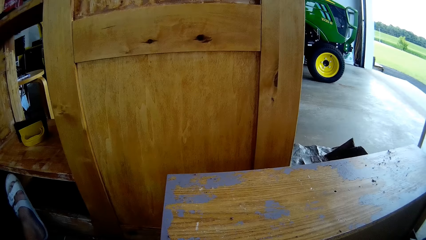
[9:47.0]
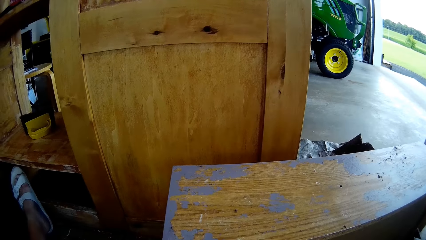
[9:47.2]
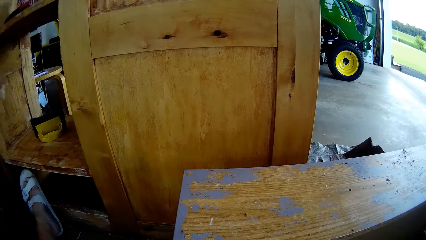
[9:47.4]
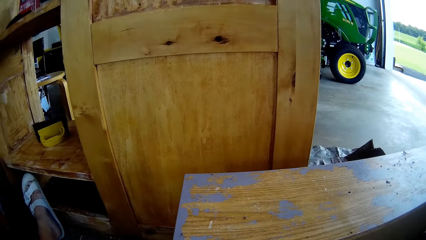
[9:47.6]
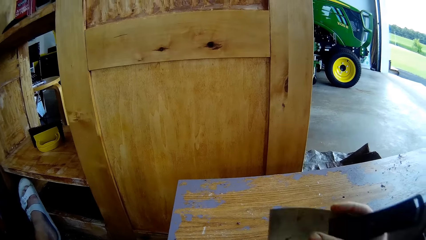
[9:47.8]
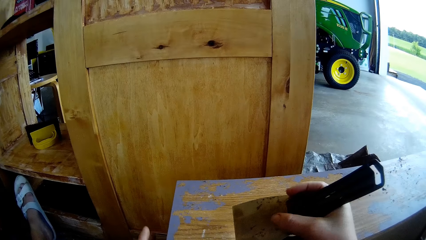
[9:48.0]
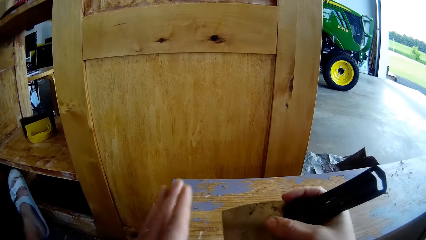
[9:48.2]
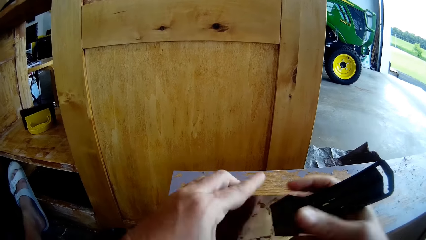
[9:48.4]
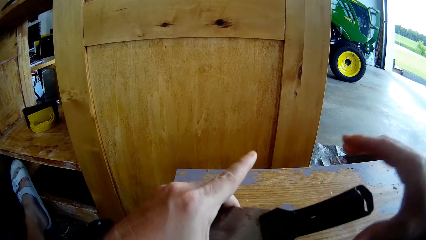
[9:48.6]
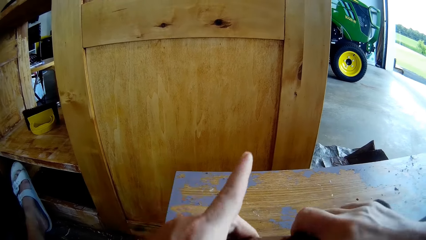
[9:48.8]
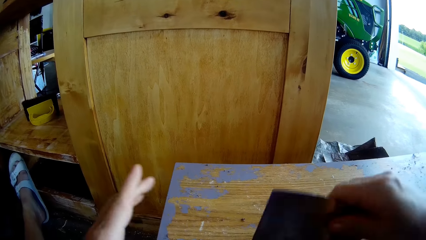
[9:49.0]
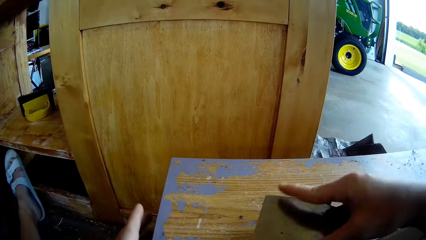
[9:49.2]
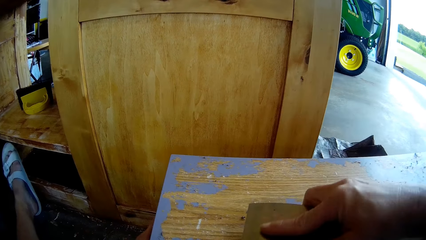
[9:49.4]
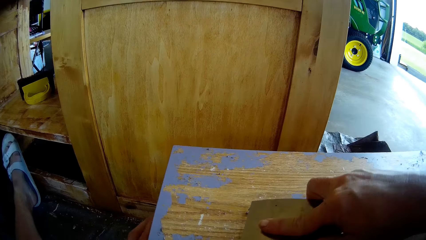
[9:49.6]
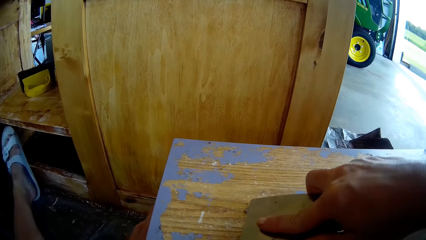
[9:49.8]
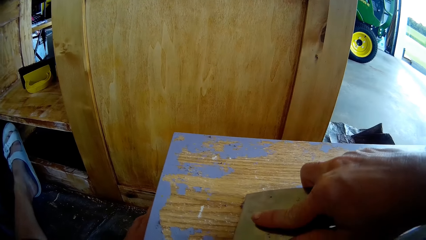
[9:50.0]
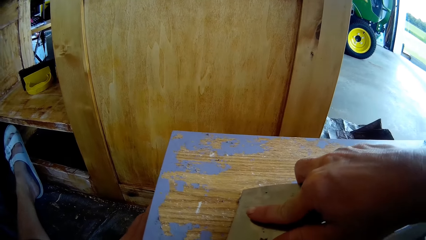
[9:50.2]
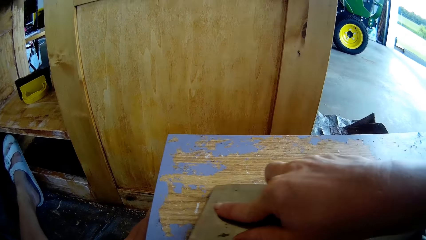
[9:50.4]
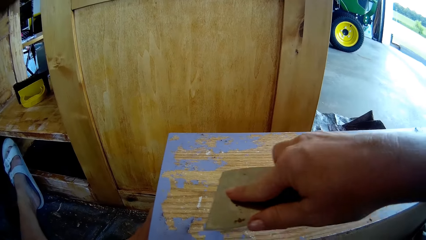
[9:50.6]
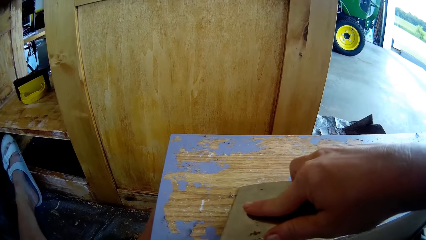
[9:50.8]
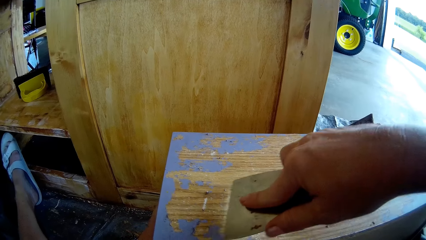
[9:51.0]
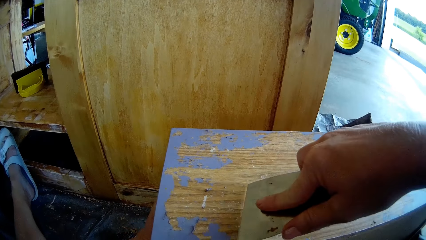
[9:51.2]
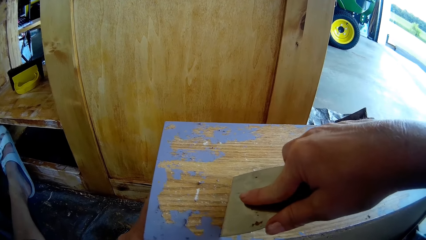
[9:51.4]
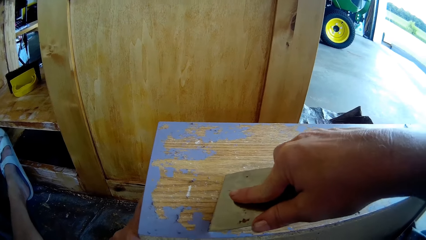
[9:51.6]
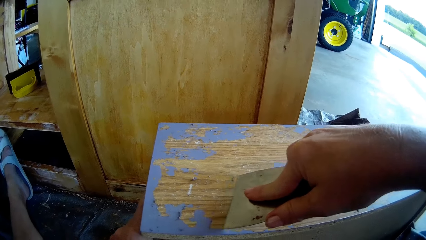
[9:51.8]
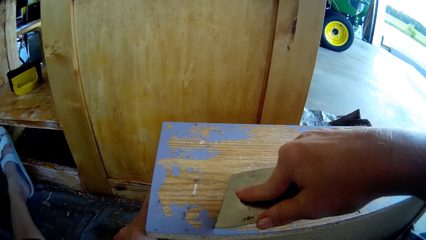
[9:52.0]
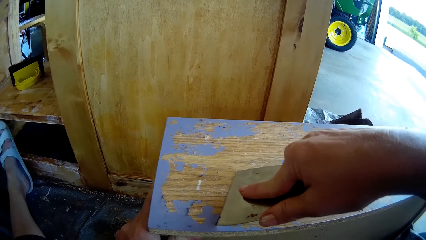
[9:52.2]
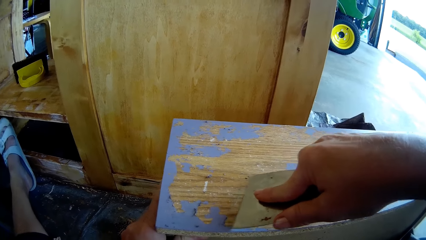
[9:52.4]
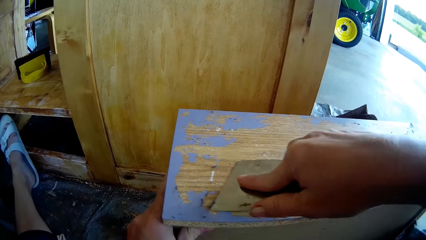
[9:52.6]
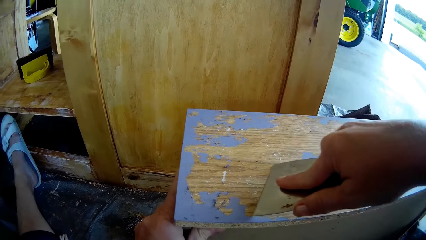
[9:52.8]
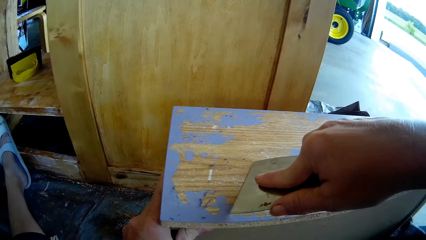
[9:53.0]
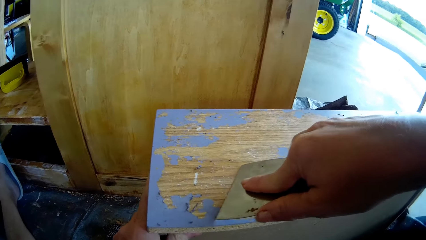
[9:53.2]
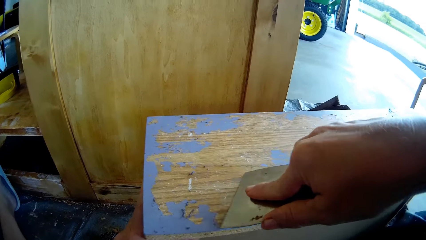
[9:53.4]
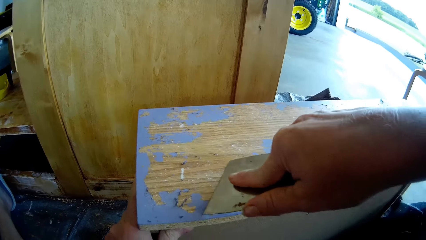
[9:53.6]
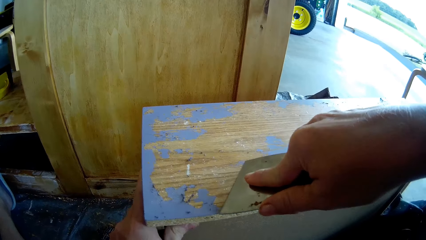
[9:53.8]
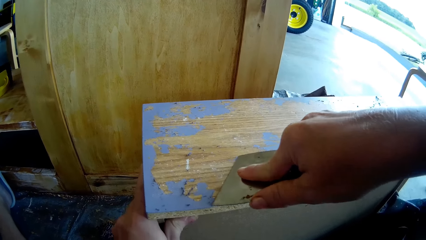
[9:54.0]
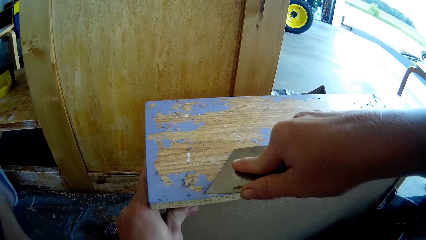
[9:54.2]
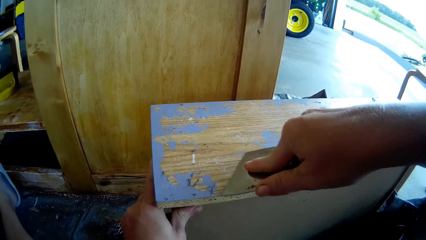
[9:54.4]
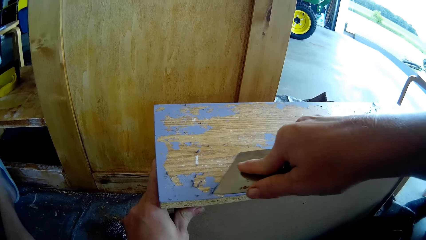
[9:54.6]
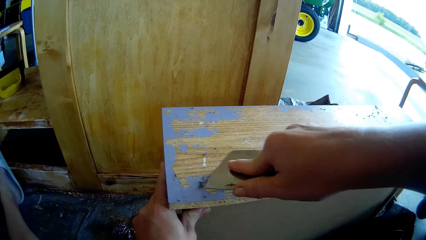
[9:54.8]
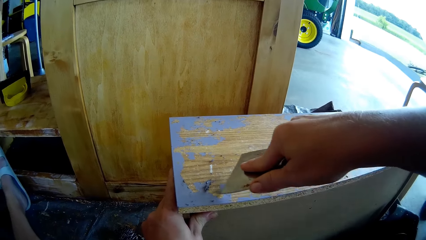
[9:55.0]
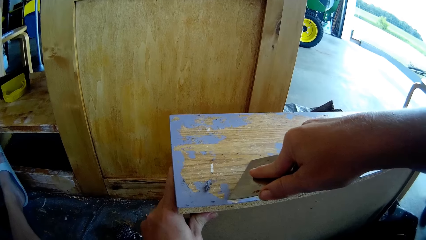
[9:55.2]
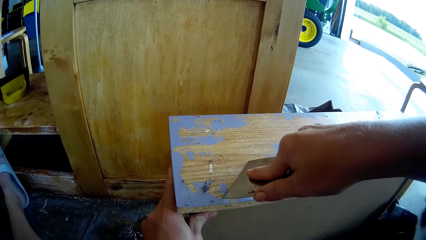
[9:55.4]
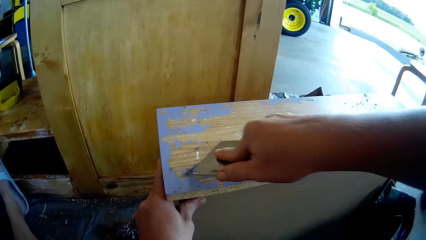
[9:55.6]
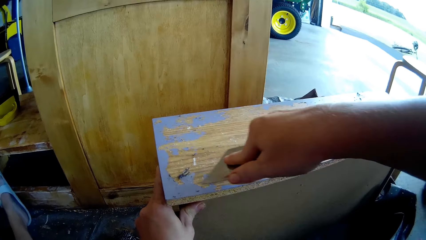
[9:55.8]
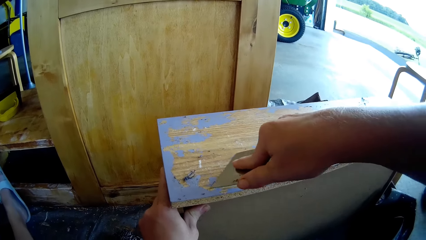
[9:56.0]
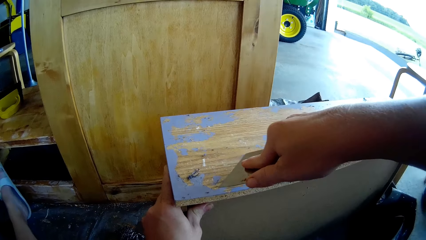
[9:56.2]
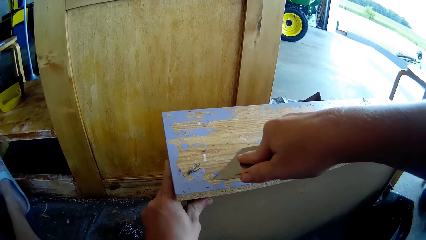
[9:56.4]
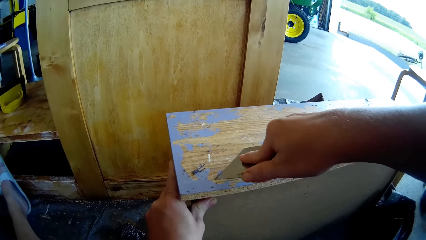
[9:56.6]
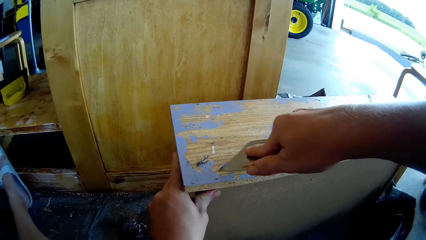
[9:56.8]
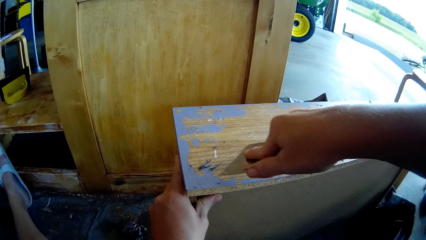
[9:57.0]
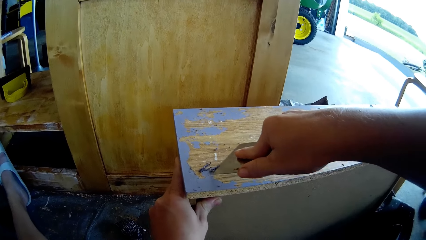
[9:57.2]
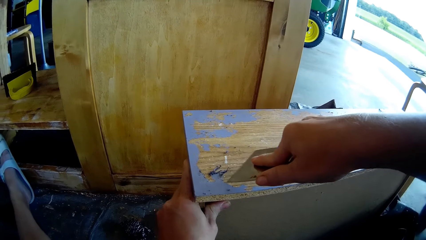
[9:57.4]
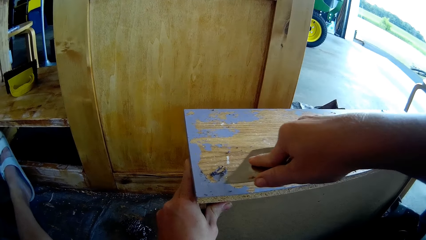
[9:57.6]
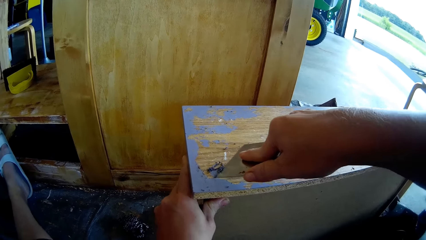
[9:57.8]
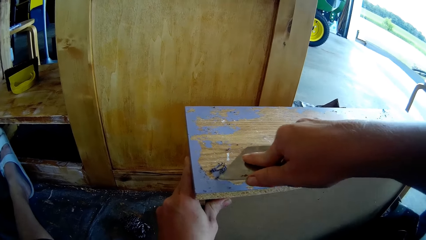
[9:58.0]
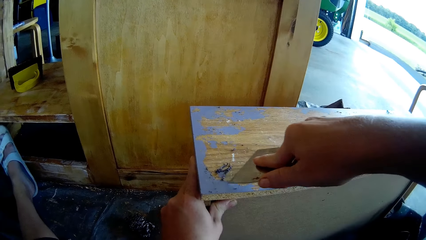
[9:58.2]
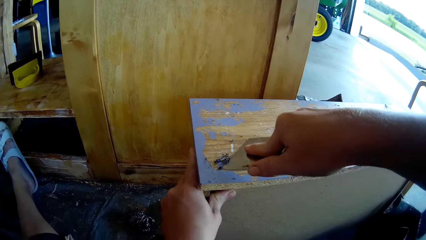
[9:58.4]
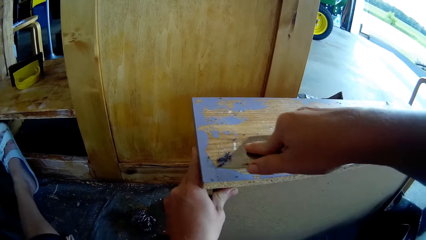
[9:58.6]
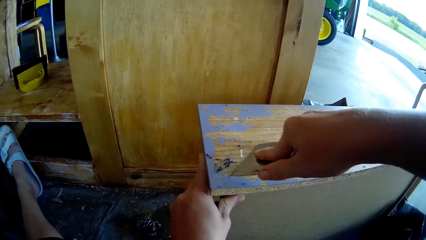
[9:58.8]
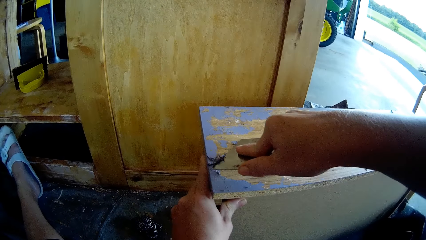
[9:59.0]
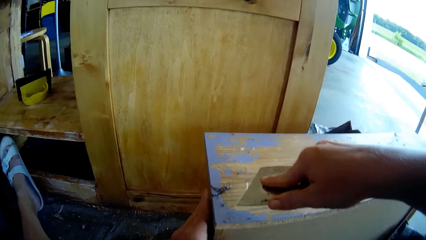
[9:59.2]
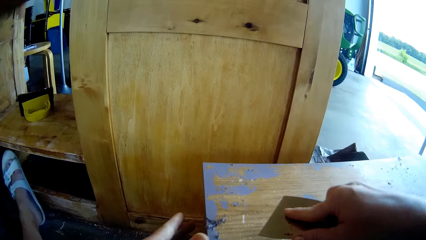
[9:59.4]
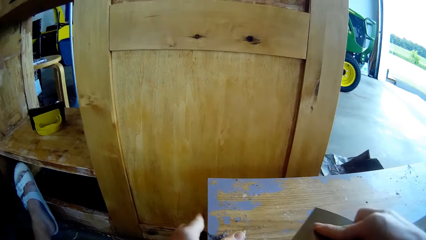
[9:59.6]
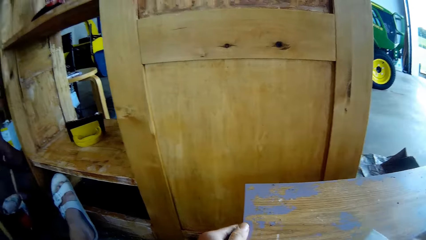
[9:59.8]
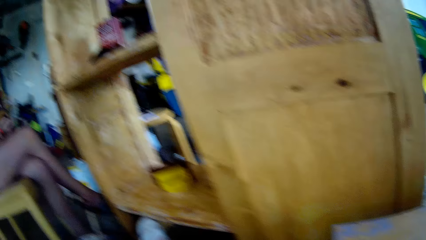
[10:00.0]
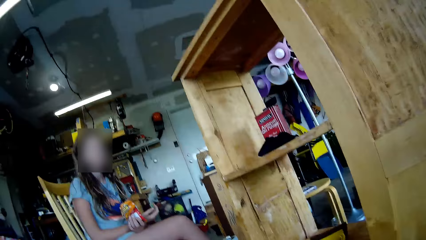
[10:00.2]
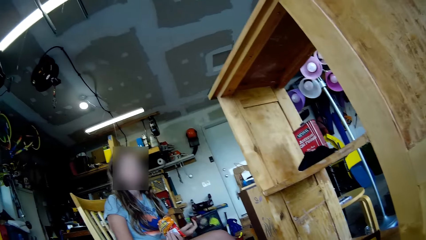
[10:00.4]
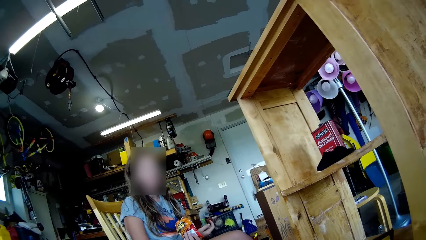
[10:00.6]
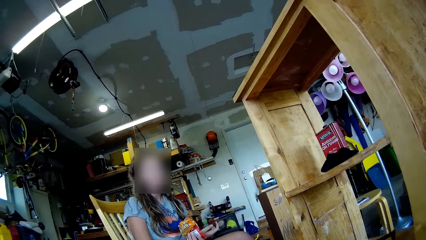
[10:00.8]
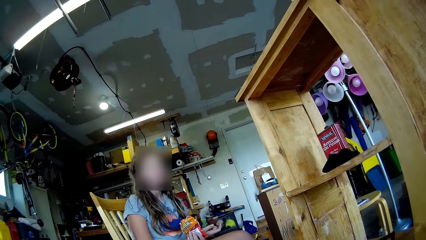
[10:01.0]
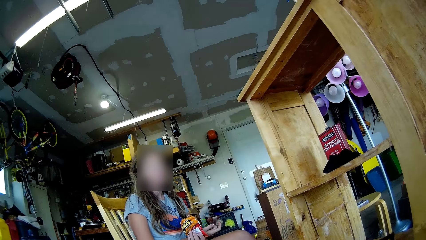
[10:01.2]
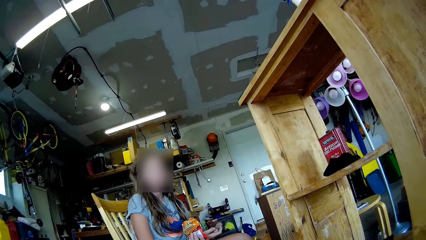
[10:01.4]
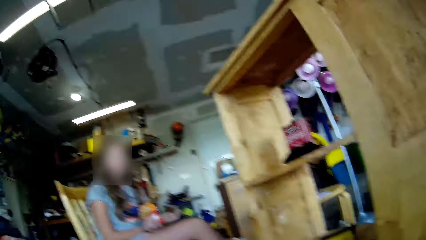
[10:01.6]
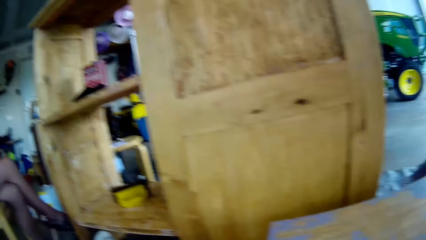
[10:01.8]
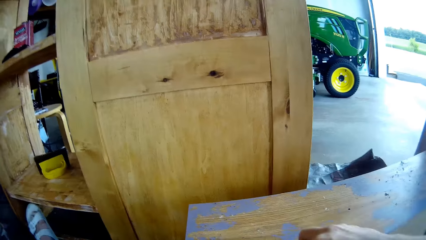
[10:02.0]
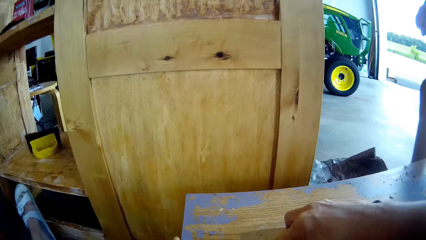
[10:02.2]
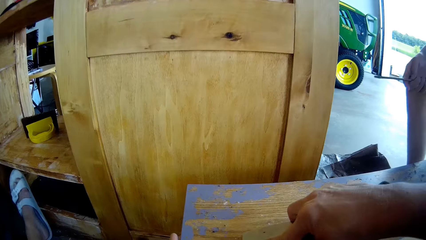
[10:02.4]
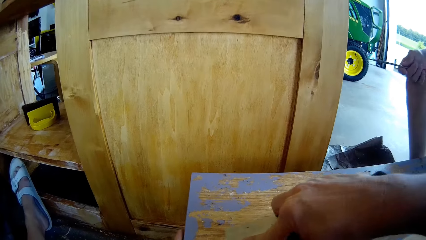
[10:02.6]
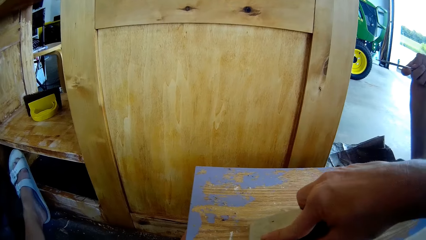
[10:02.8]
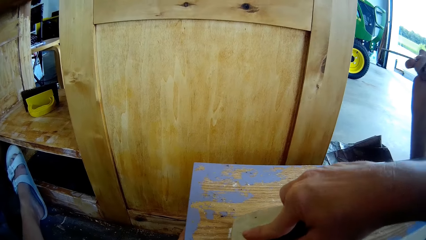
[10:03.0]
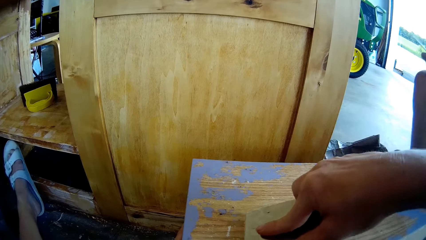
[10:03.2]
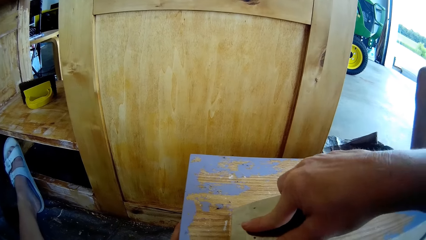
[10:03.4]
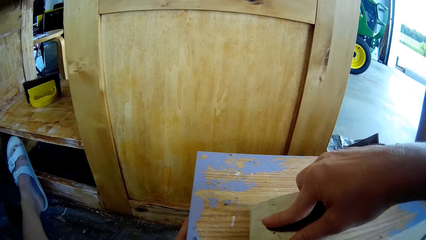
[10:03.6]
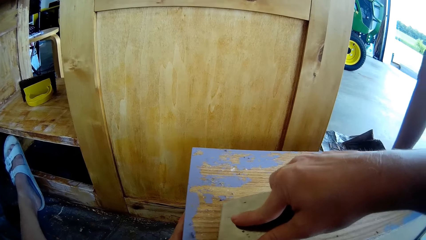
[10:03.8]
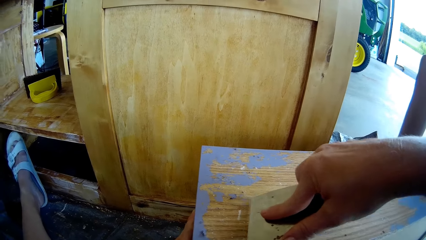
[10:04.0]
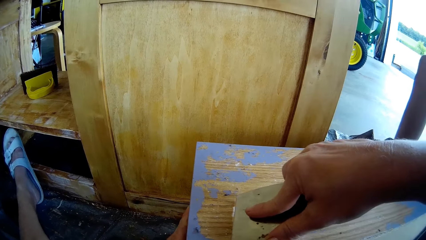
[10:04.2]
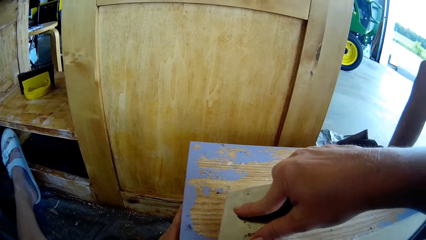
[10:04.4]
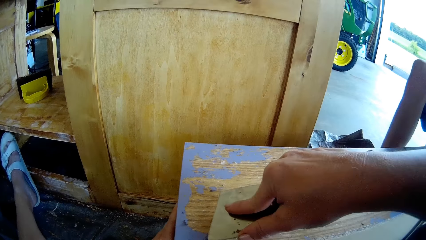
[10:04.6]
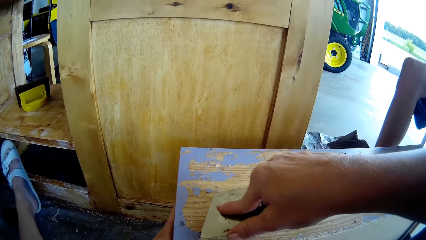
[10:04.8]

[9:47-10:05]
The camera wearer positions a knife in their hands. They scrape paint from the table with a putty knife. They converse with a lady and a man. They wipe paint from the table with their hand. They stare at the lady. The man sits on a stool. The camera wearer scrapes paint from the table with the putty knife.
